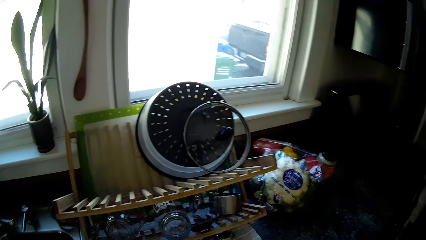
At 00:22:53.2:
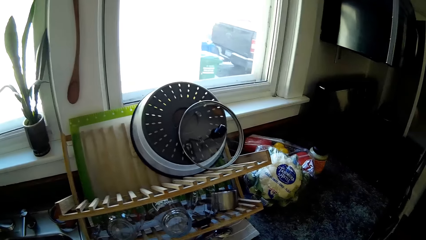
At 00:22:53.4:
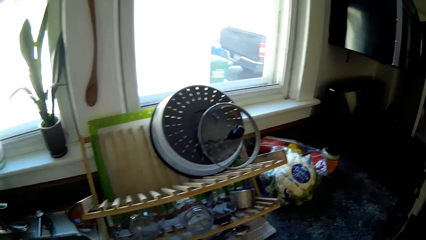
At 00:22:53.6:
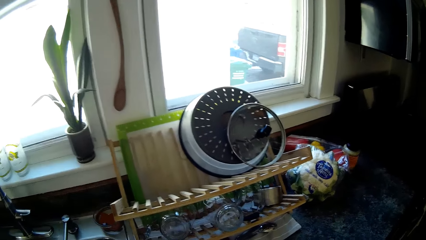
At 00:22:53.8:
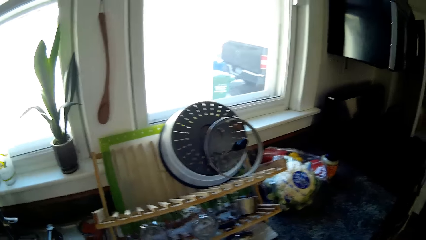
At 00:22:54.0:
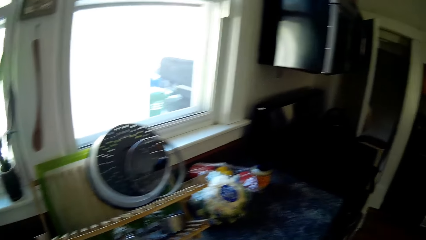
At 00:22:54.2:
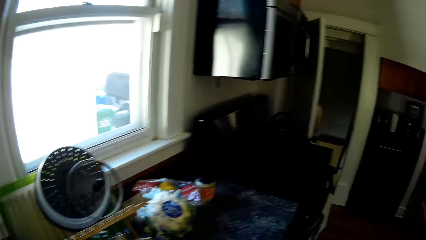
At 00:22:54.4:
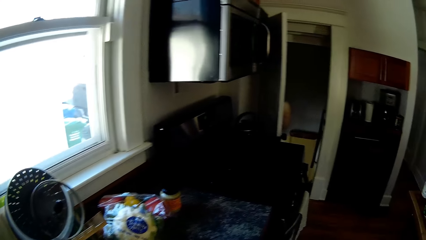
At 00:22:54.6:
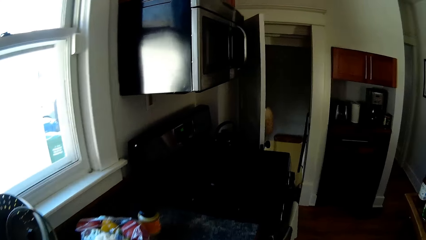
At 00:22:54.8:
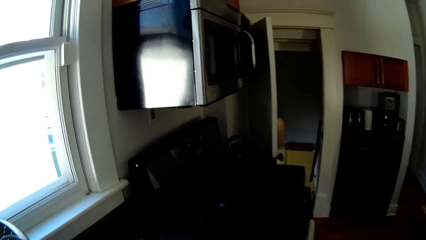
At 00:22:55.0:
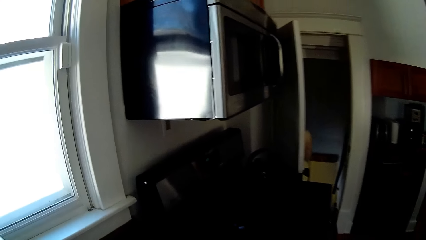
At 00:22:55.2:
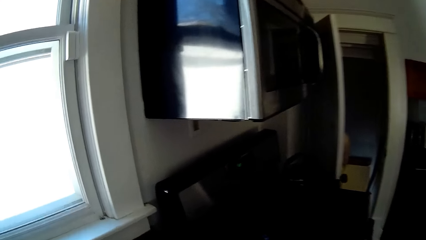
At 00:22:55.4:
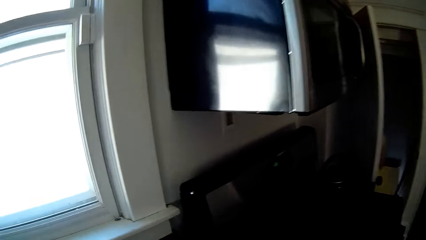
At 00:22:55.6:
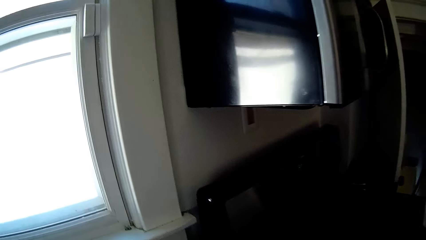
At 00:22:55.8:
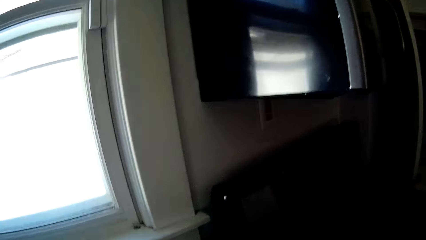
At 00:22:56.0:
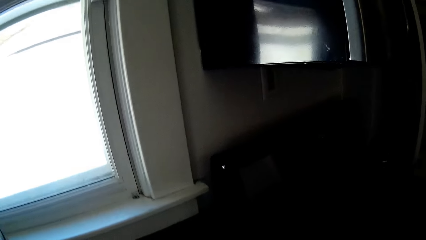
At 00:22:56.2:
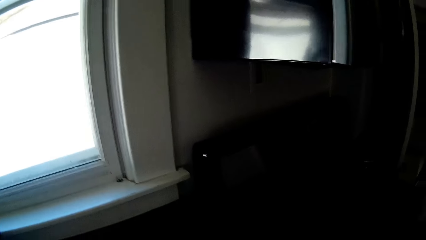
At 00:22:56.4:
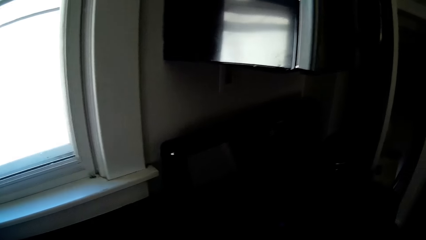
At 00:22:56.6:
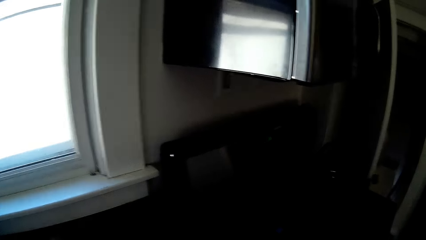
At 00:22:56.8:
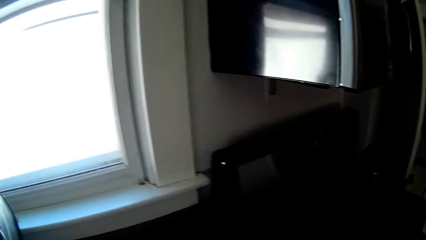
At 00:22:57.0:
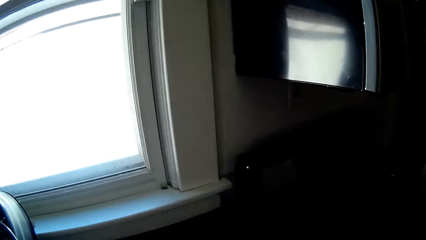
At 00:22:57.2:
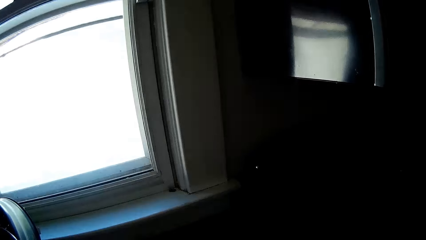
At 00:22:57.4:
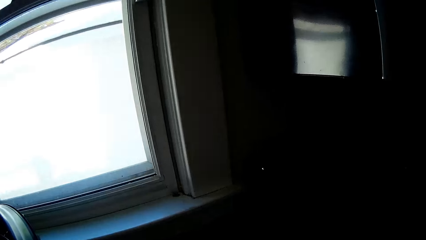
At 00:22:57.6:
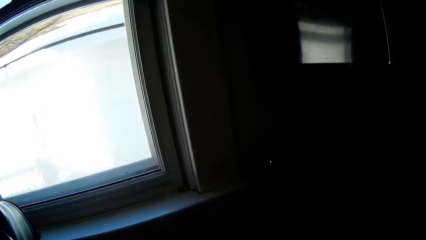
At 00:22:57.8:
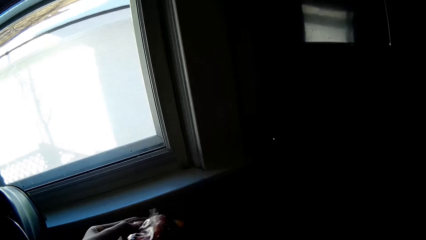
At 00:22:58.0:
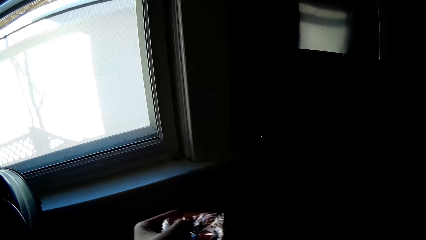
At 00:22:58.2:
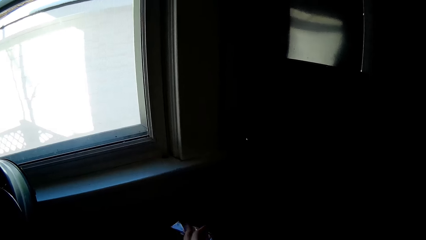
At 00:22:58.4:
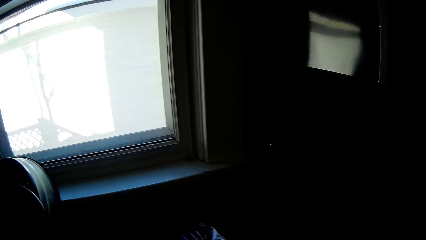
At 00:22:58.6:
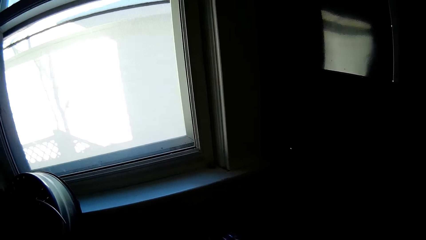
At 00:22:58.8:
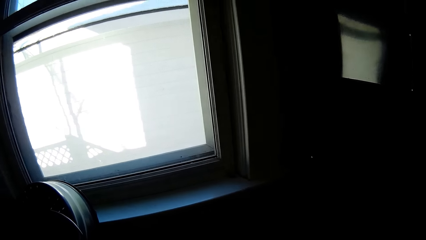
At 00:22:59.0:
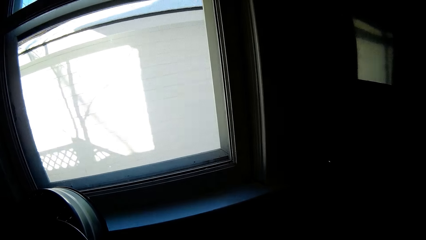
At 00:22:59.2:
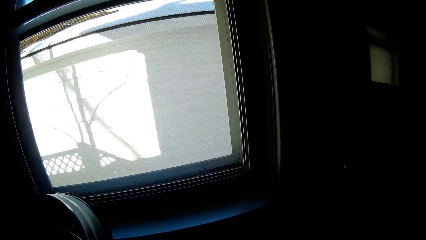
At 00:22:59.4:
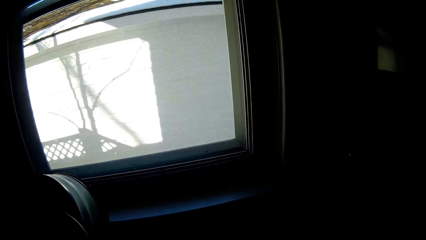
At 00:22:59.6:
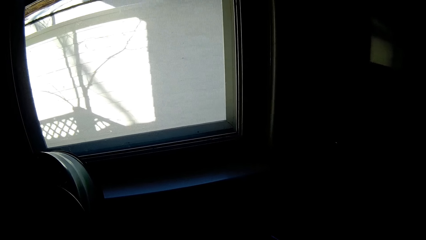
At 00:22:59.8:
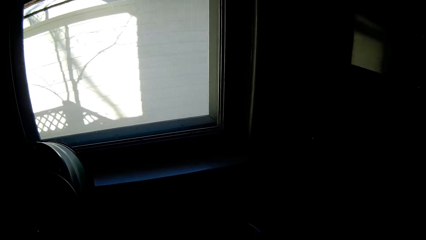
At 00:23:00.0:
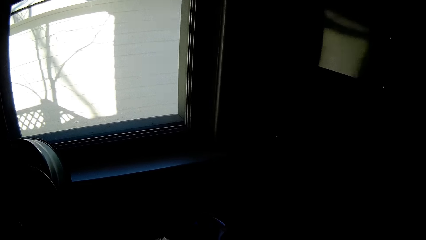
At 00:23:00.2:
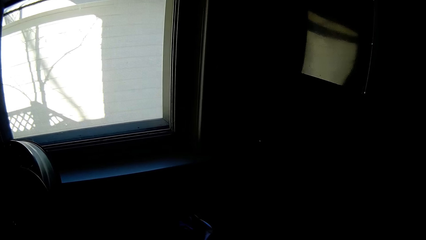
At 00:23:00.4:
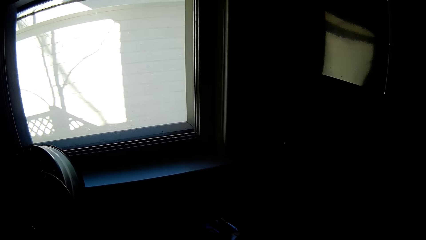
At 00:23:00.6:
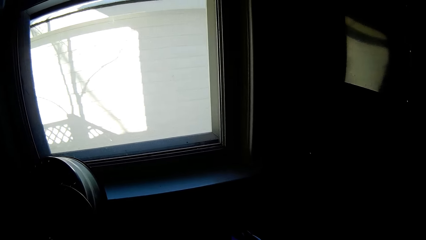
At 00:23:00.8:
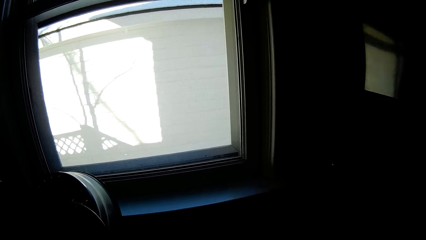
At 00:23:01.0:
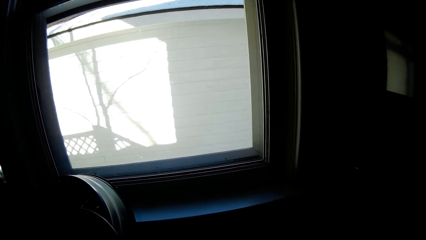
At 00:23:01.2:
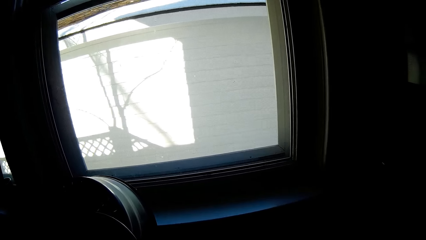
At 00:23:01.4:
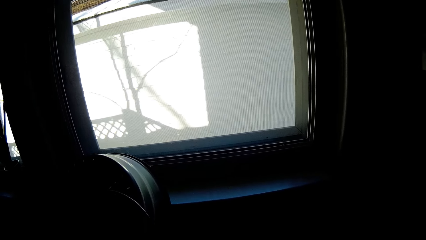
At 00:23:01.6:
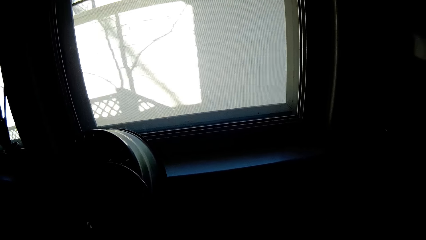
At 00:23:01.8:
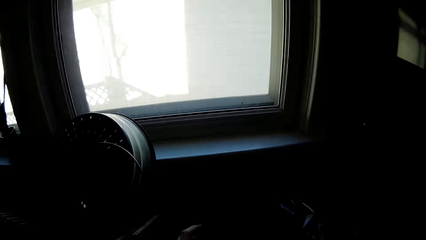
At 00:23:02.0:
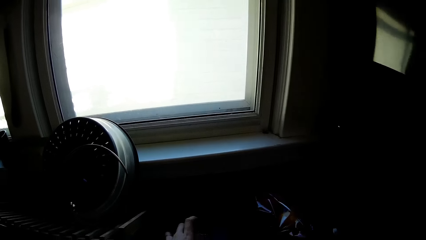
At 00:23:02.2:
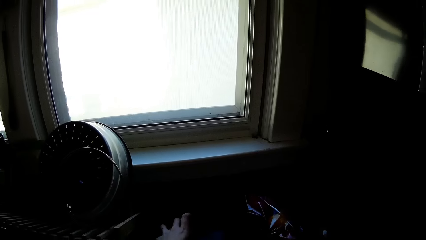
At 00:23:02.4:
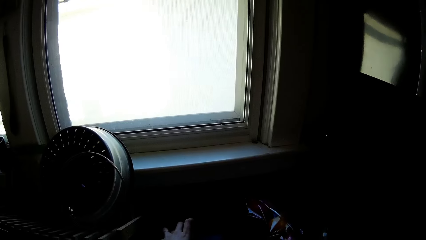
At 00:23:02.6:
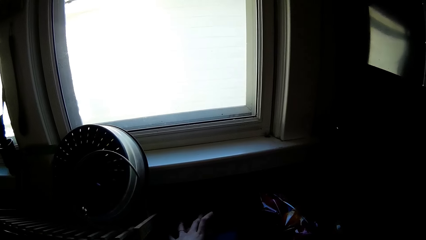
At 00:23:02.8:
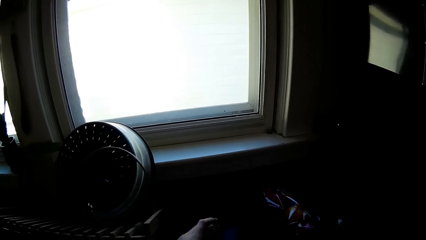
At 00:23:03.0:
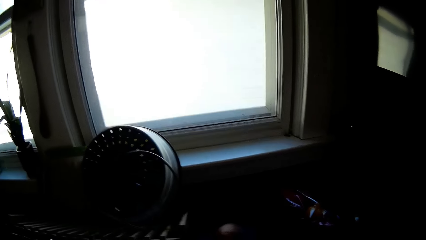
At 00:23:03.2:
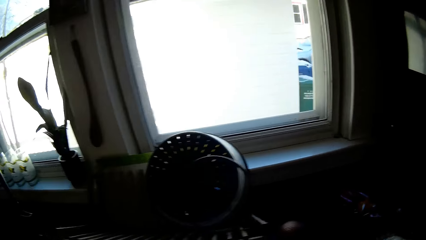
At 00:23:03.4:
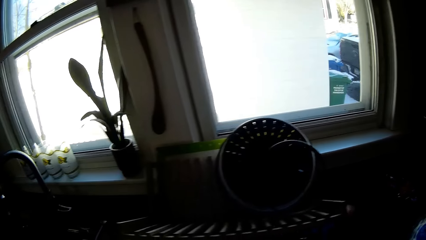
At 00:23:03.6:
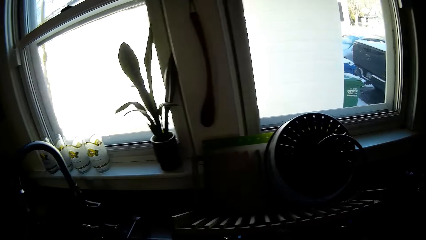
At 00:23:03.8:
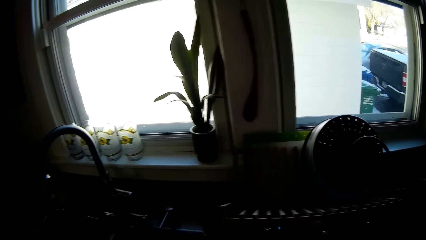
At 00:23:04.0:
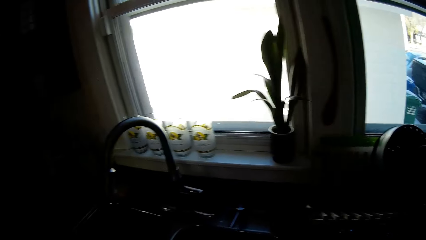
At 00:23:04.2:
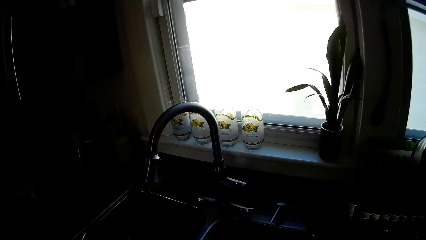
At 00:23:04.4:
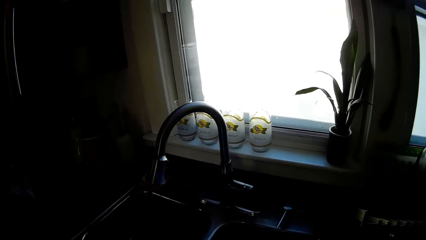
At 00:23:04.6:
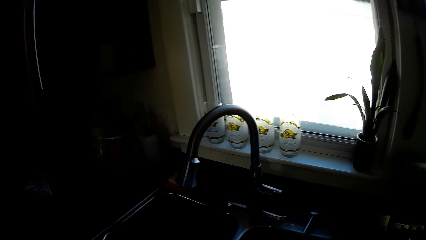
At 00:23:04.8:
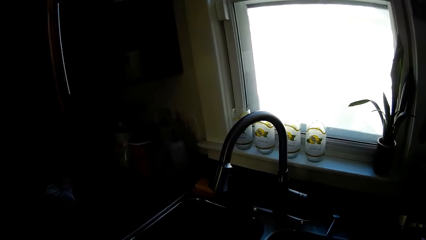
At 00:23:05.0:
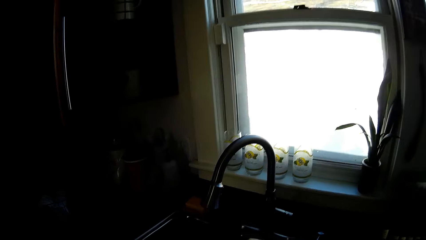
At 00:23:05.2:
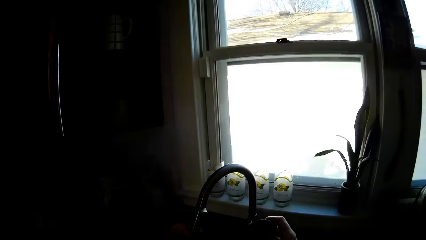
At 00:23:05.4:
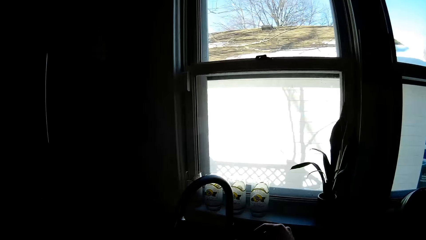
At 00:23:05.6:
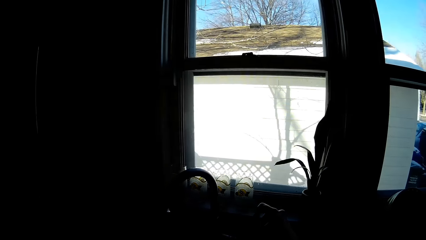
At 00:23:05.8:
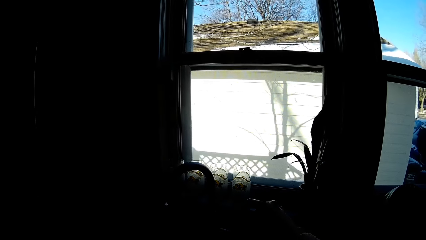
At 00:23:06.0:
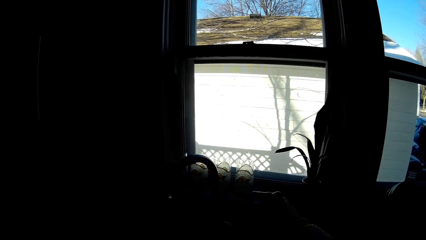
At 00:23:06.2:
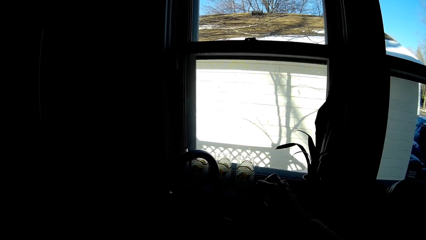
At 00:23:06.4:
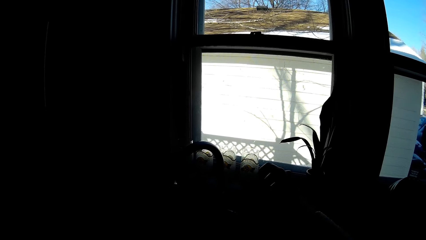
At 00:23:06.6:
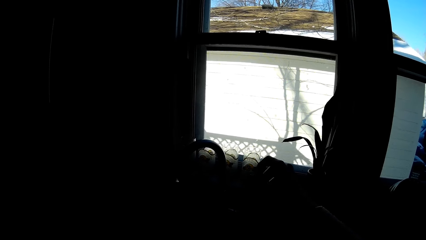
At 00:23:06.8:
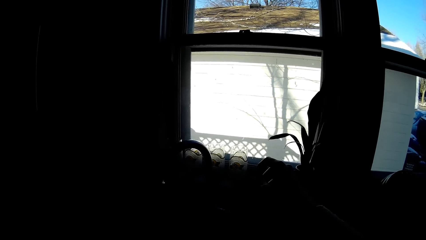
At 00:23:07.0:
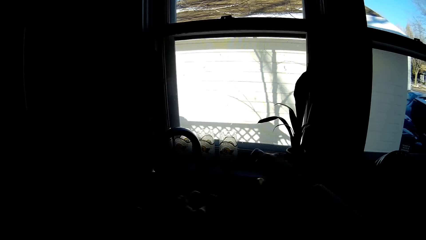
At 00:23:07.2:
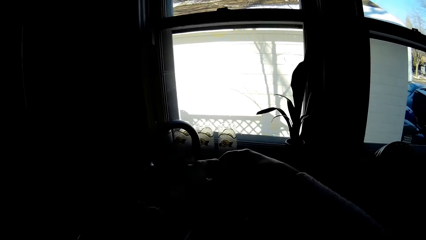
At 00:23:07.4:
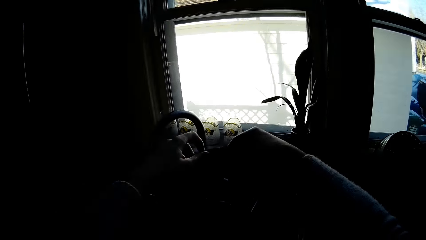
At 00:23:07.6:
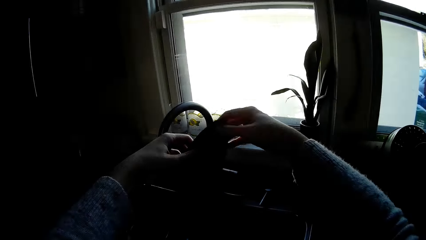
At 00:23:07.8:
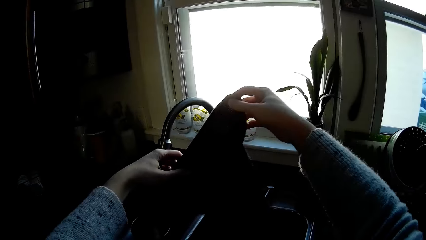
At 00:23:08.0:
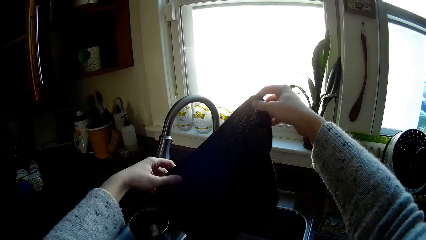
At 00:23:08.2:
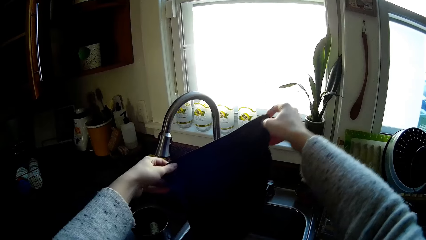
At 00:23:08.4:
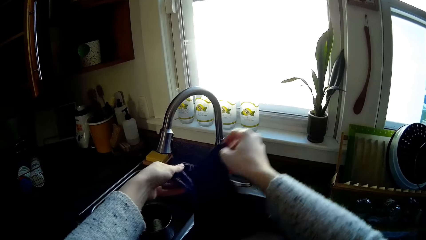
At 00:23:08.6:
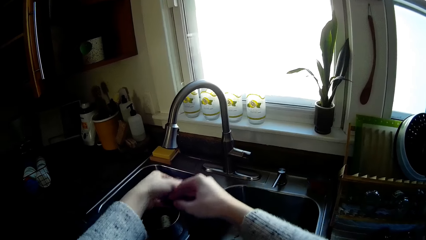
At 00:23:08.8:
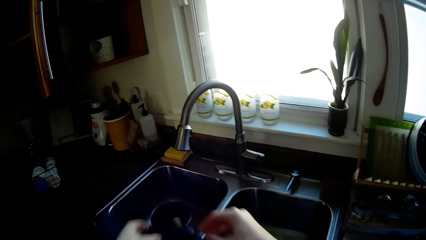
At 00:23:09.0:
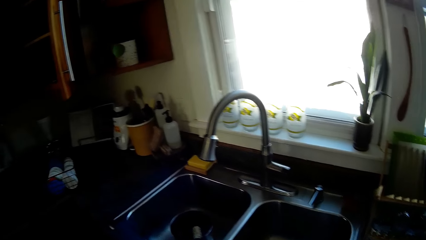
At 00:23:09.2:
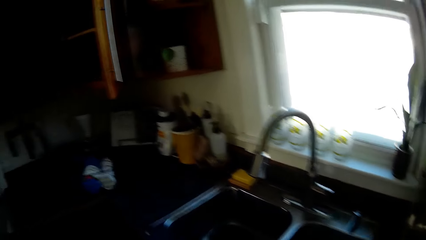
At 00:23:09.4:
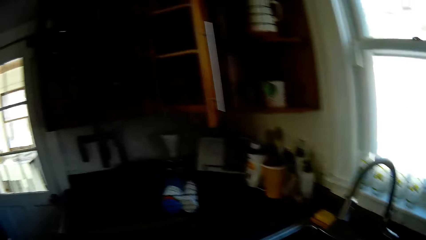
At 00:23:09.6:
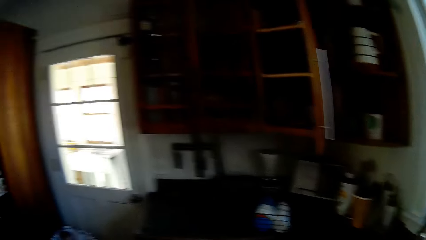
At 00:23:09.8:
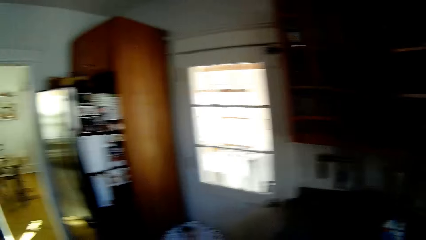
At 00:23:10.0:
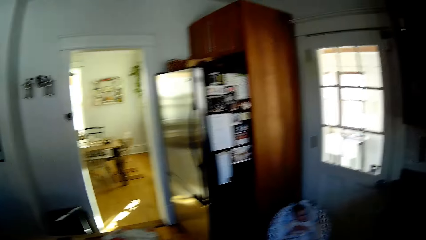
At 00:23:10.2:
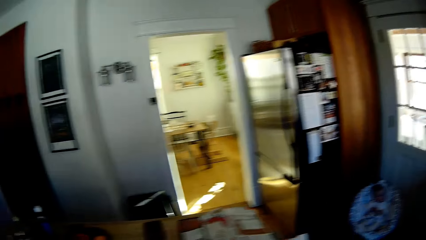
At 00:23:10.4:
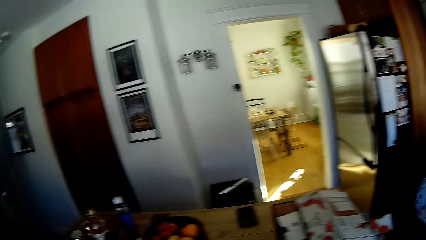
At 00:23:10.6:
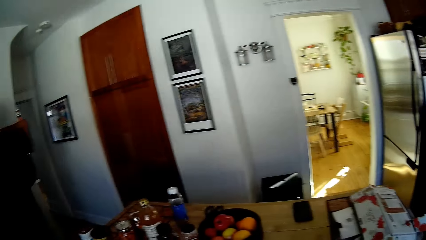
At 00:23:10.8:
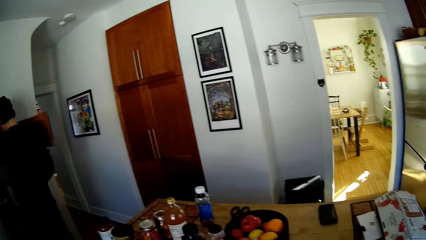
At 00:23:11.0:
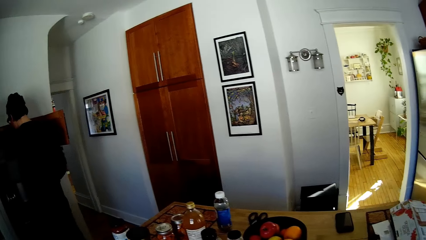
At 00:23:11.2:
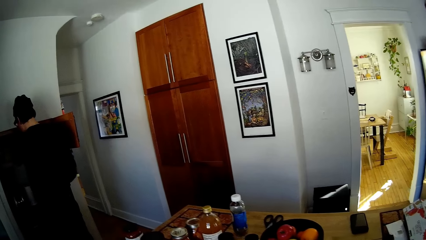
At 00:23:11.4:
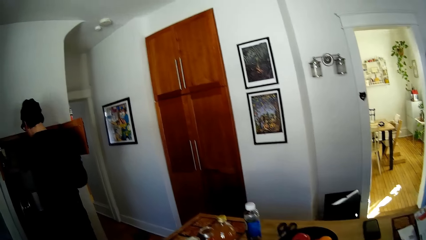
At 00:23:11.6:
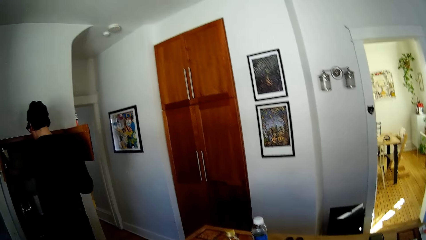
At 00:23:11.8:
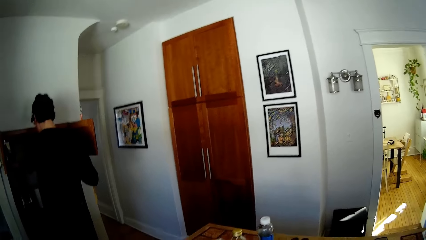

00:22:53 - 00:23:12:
The camera wearer moves the pack of pepper on the slab with her left hand. She adjusts an onion on the slab with her left hand. She holds a rag in both hands. She folds the rag in both hands. She drops the rag on a washing basin with her left hand. She walks around.
